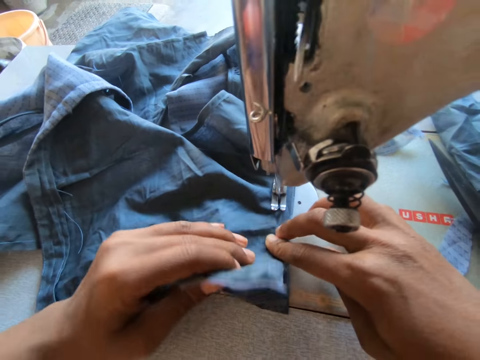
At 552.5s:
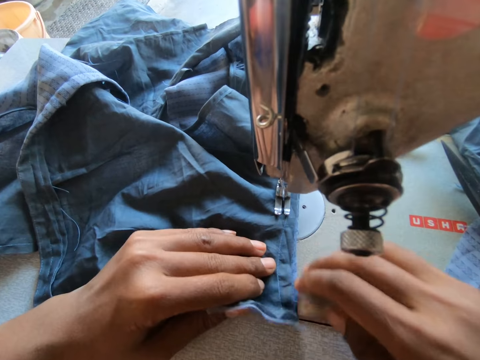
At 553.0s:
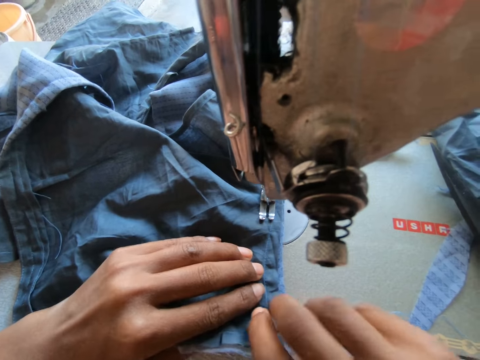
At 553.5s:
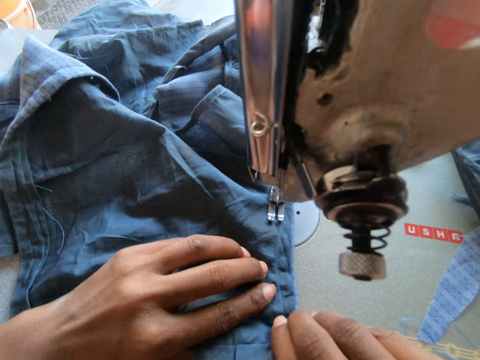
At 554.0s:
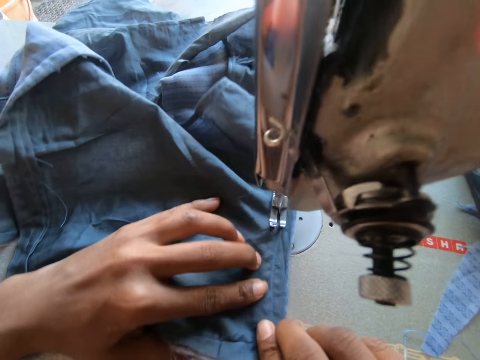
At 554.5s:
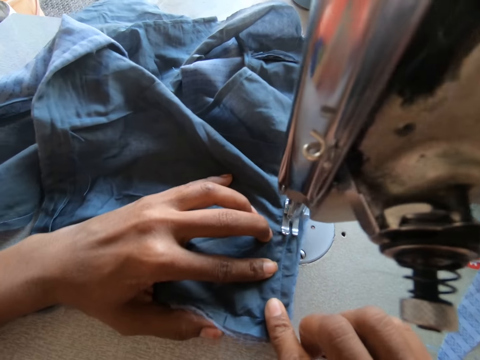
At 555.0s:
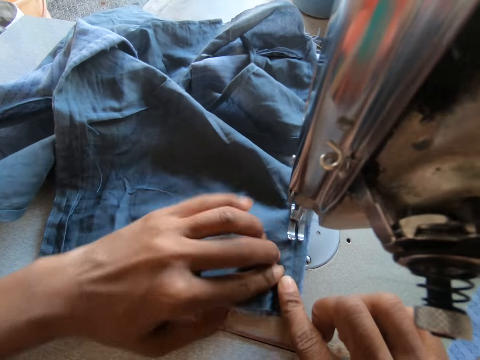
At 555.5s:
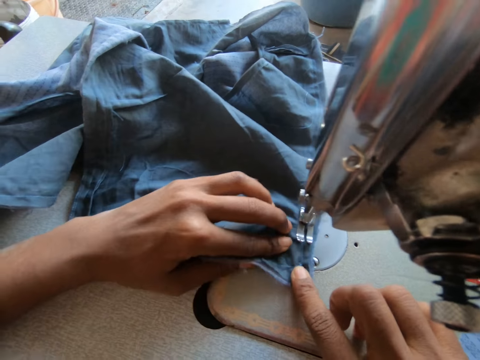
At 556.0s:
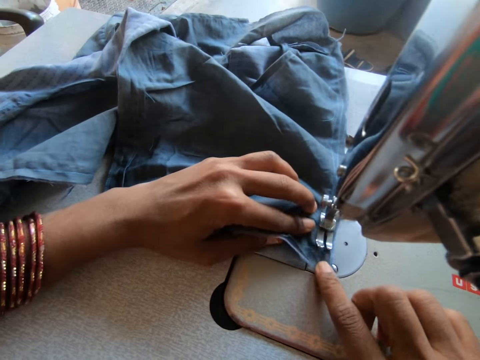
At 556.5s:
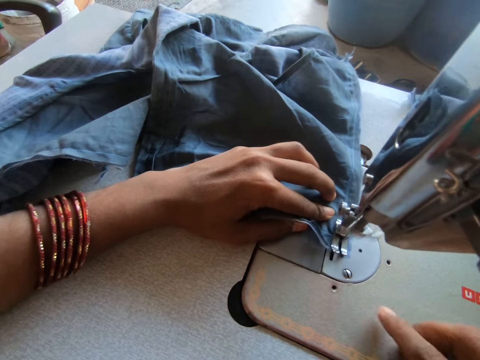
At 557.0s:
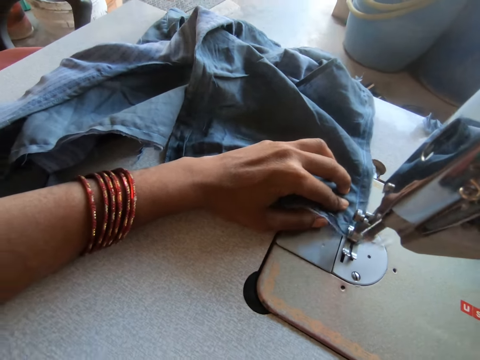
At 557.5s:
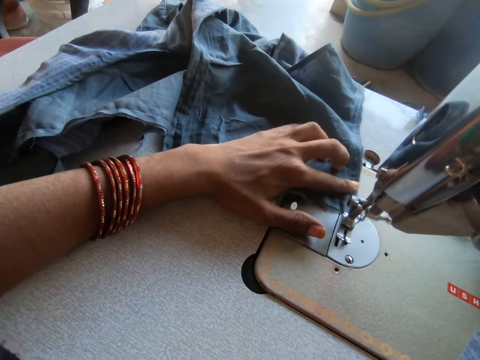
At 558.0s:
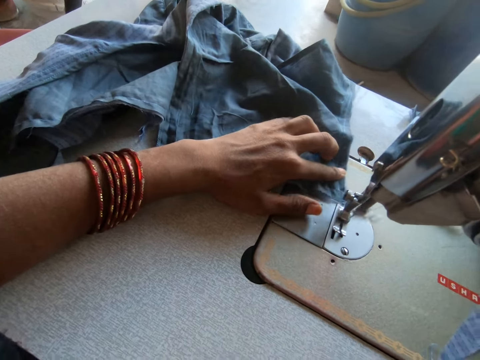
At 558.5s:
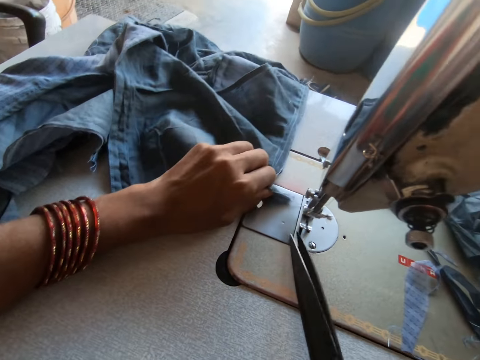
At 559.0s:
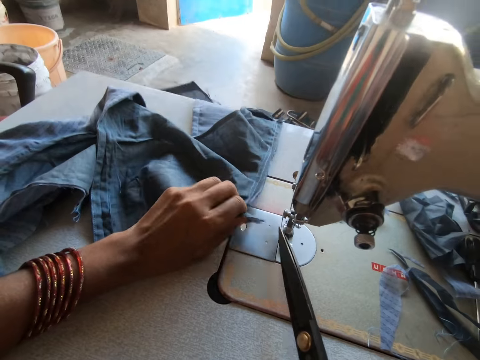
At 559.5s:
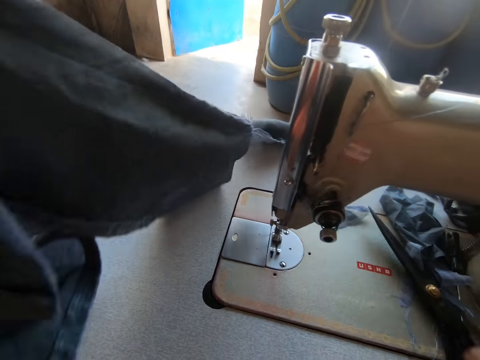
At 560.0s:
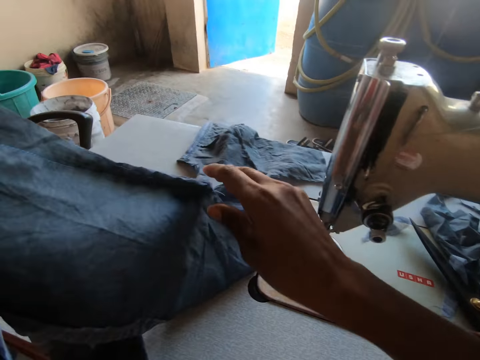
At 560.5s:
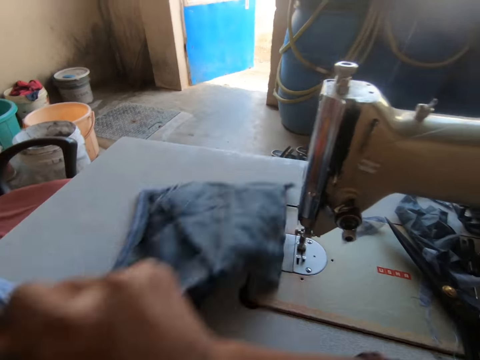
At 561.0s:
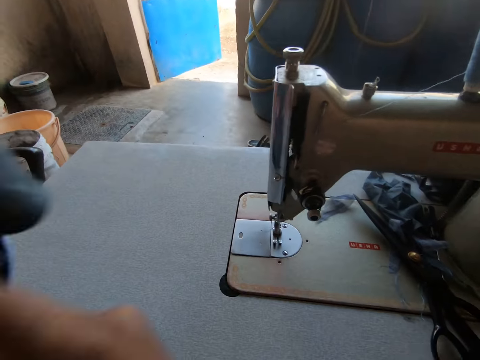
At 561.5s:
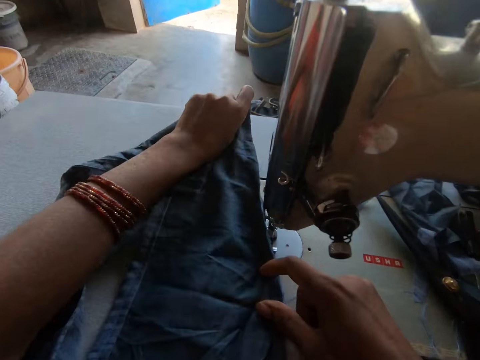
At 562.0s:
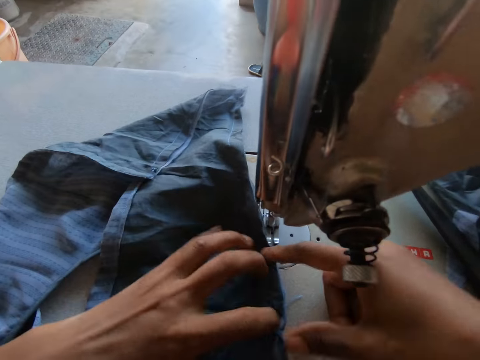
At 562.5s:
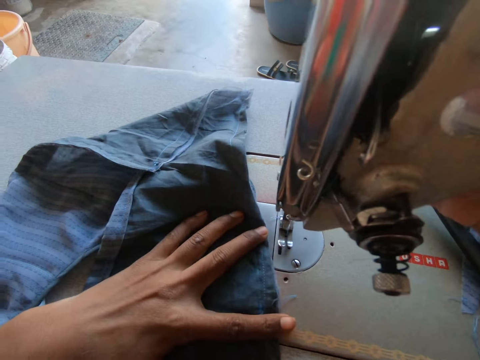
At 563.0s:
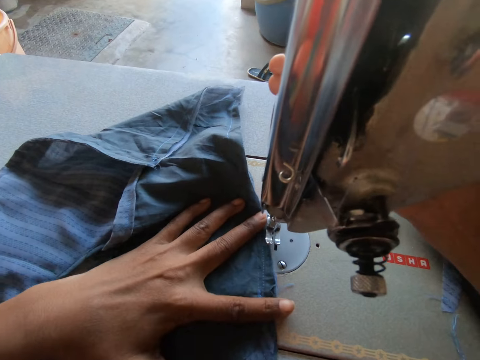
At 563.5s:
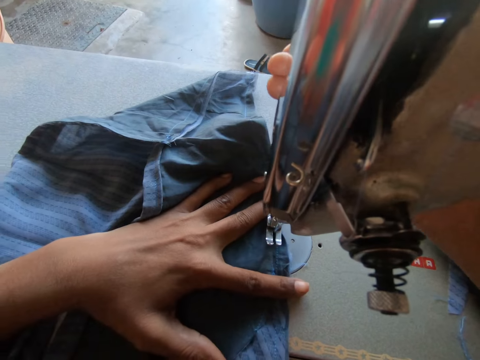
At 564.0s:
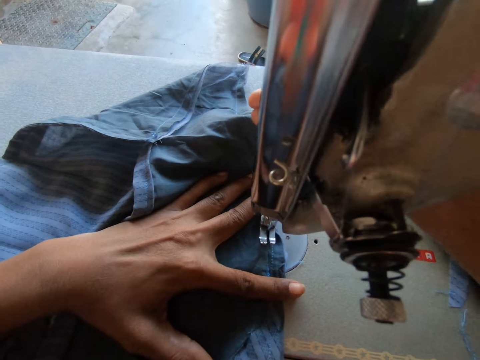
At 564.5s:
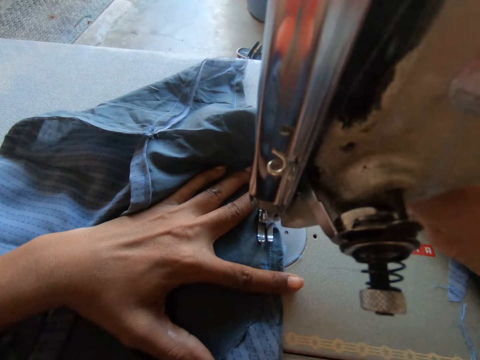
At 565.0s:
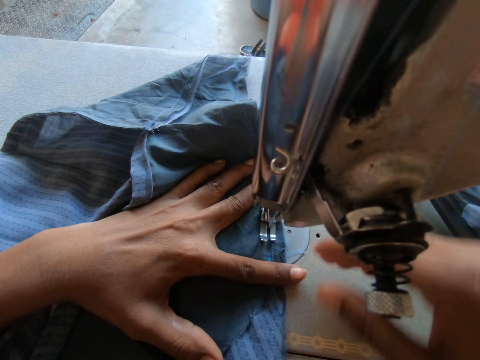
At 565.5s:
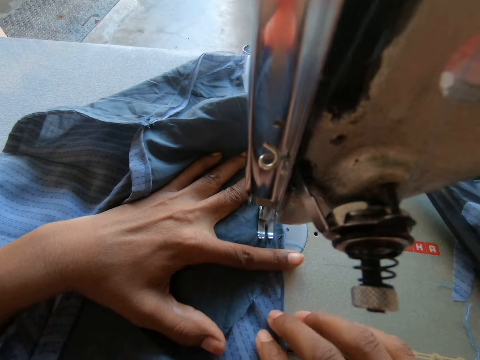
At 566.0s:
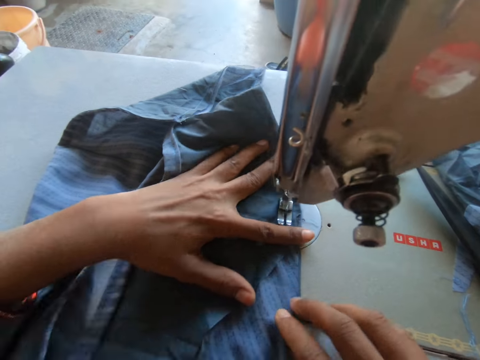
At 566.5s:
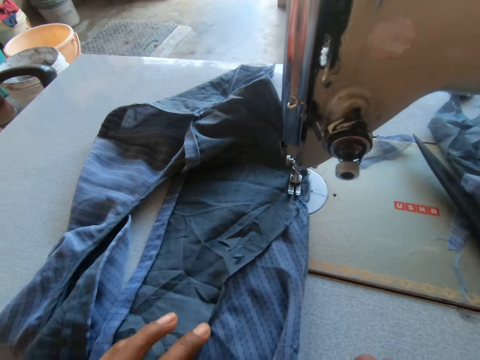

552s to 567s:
The camera wearer adjusts the pieces of cloth on the sewing machine with her right hand. She sews the pieces of cloth with the sewing machine. She holds the fabric on the sewing machine table with her left hand. She cuts a thread with a scissors in her right hand. She lifts the fabric from the sewing machine table with her left hand. She places the scissors on the sewing machine with her right hand. She adjusts the piece of cloth with her hands. She holds the fabric on the sewing machine table with both hands. She places the fabric on the sewing machine table with both hands. She lifts the sewing machine presser foot with her right hand. She moves the fabric below the sewing machine presser foot with her left hand. She drops the sewing machine presser foot on the fabric with her right hand. She holds the fabric on the sewing machine table with her left hand. She sews the fabric with the sewing machine. She holds the fabric on the sewing machine table with both hands.

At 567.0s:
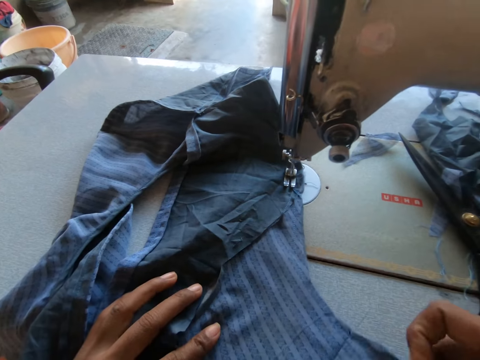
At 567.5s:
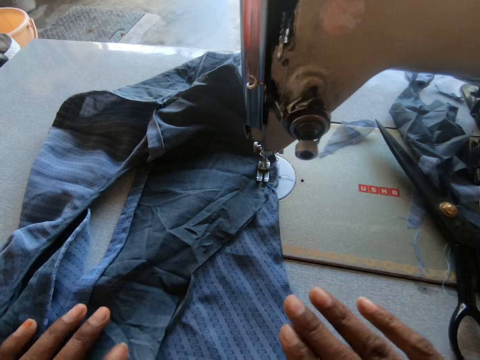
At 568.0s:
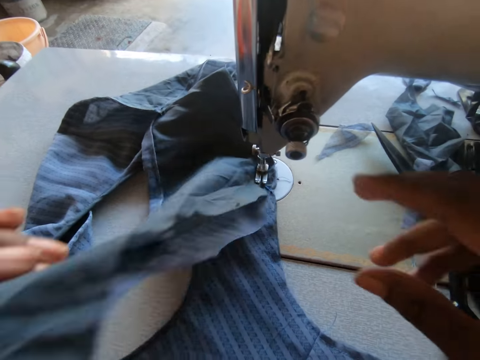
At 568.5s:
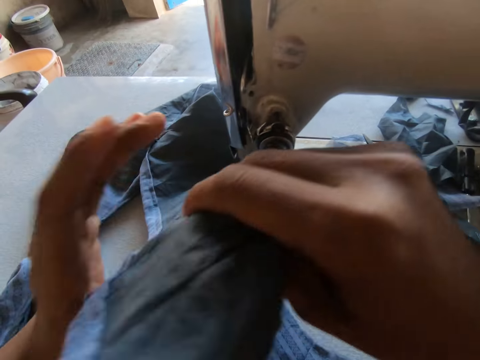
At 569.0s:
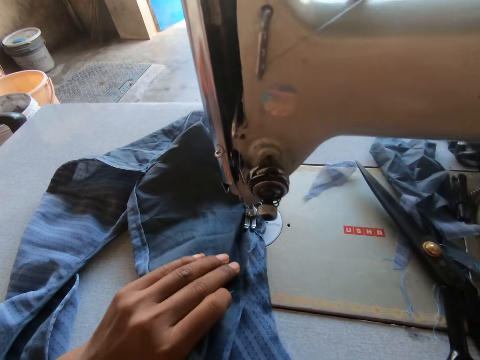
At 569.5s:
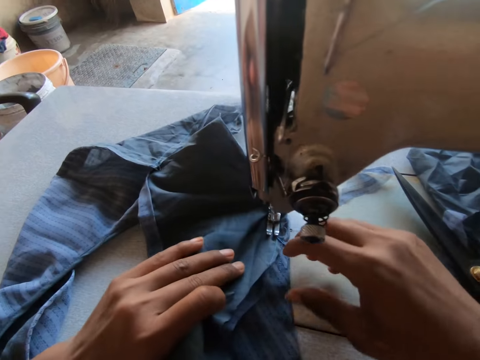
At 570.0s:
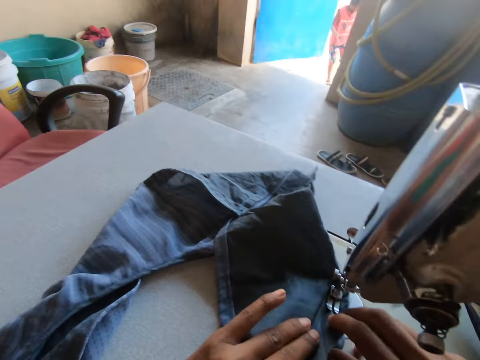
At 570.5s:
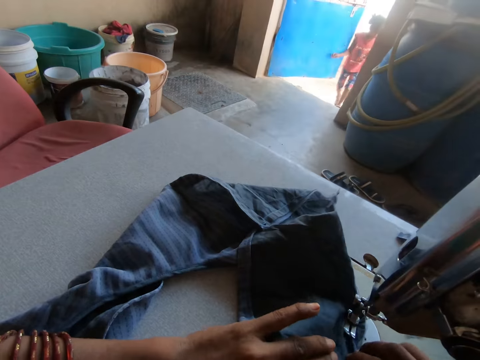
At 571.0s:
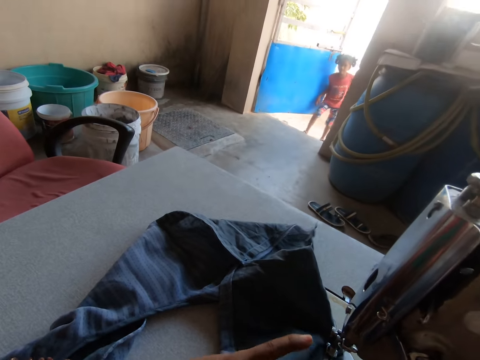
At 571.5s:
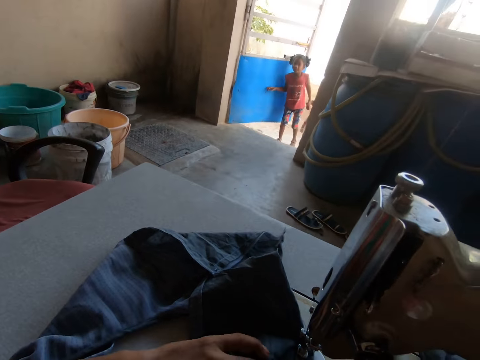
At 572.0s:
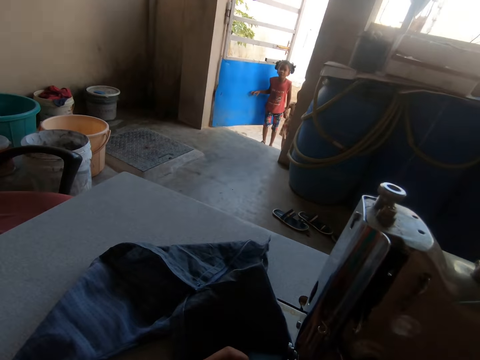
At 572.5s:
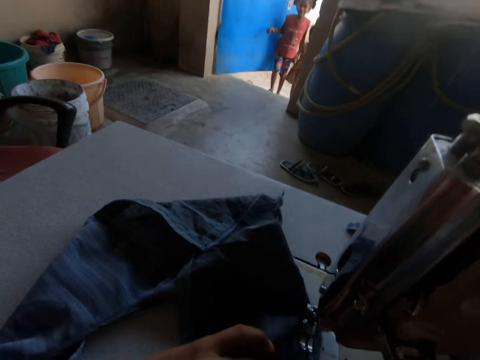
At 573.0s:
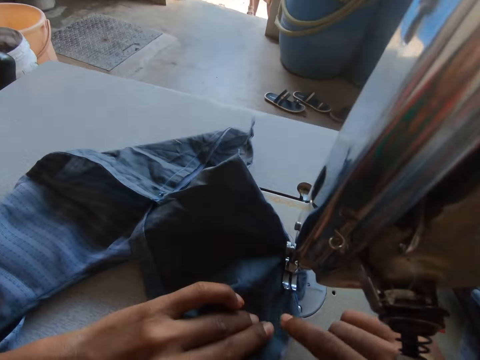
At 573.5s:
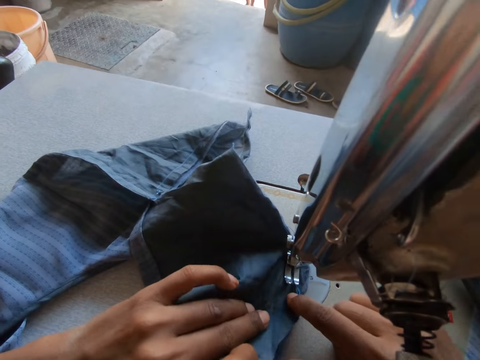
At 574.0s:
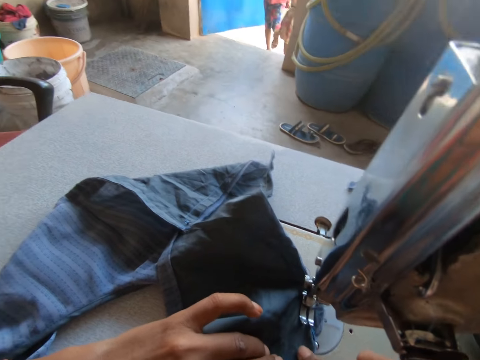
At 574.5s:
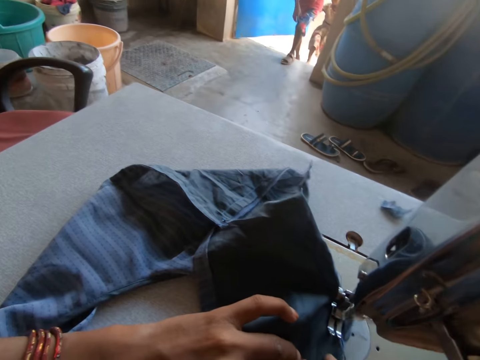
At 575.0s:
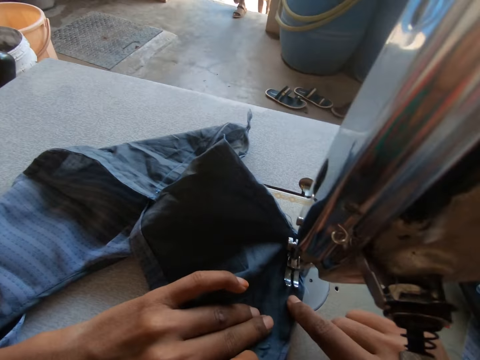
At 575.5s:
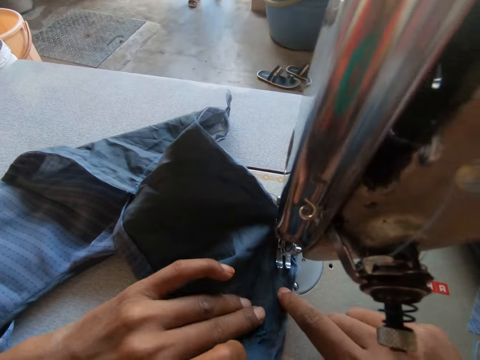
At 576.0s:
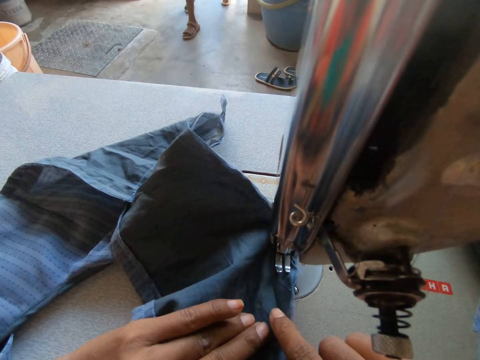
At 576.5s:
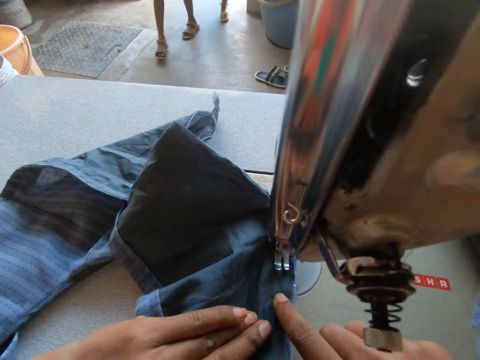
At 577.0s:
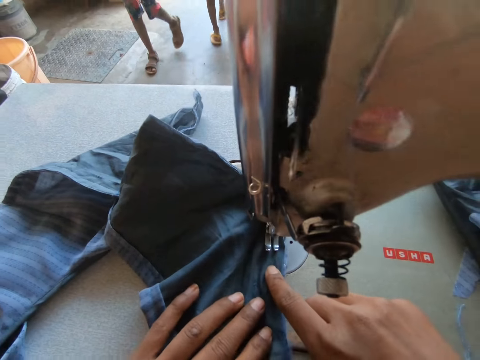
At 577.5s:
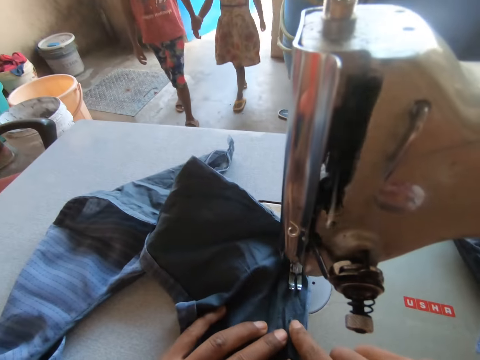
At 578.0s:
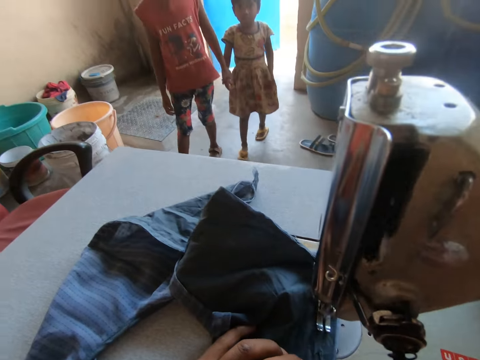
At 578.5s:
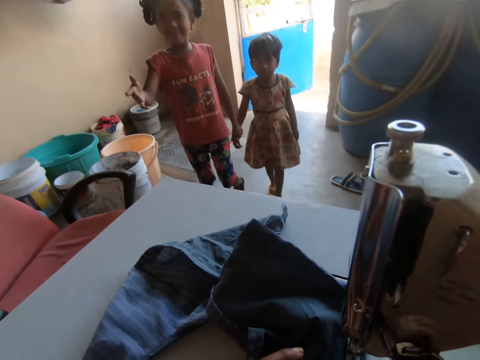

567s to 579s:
The camera wearer adjusts the fabric on the sewing machine table with her right hand. She places her left hand on the fabric on the sewing machine table. She lifts the fabric from the sewing machine table with her left hand. She holds the fabric with both hands. She adjusts the fabric on the sewing machine table with her left hand. She adjusts the fabric on the sewing machine table with both hands. A girl walks into the workshop. The girl interacts with the camera wearer in the workshop. Another girl walks into the workshop. The first girl holds the other girl's right hand with her left hand. The first girl converses with the camera wearer. The camera wearer sews the fabric with the sewing machine.
